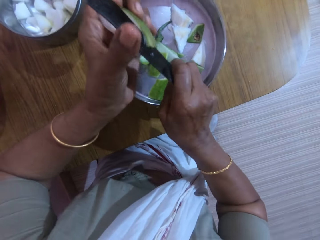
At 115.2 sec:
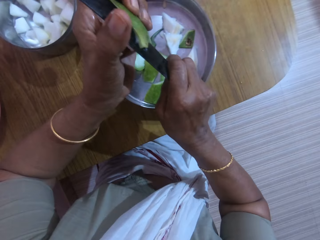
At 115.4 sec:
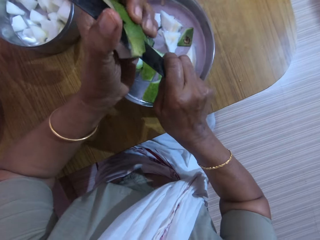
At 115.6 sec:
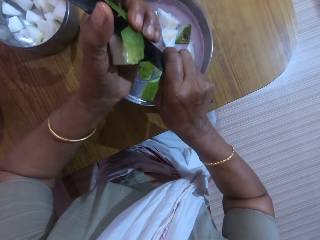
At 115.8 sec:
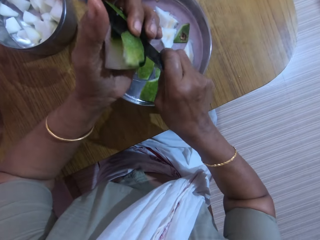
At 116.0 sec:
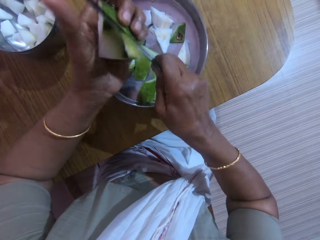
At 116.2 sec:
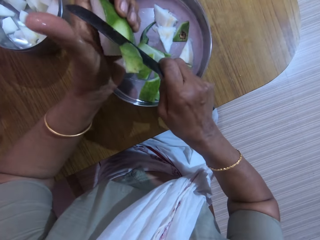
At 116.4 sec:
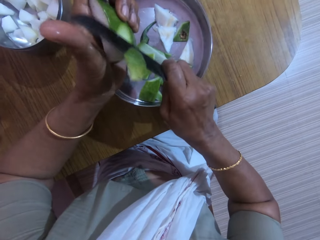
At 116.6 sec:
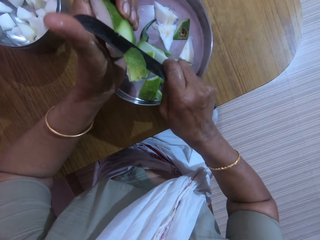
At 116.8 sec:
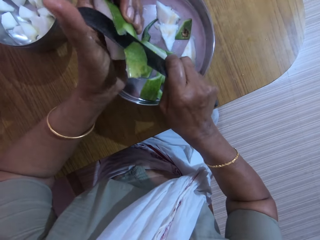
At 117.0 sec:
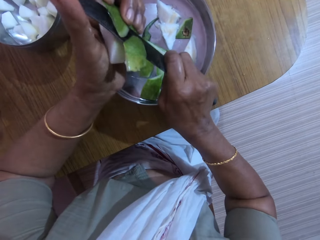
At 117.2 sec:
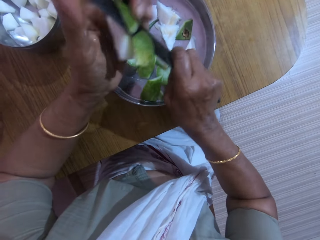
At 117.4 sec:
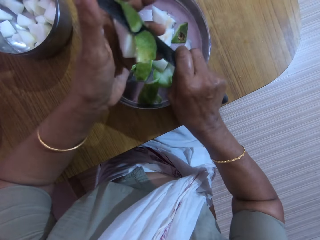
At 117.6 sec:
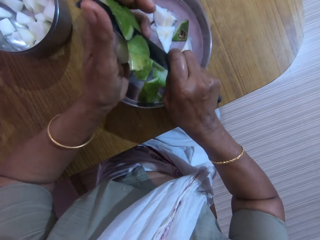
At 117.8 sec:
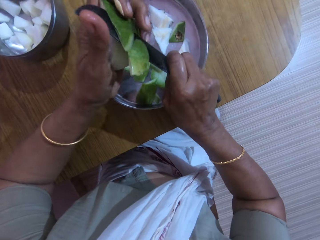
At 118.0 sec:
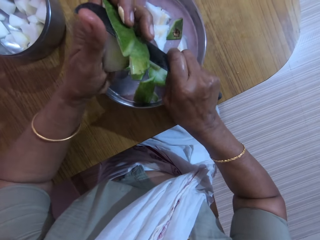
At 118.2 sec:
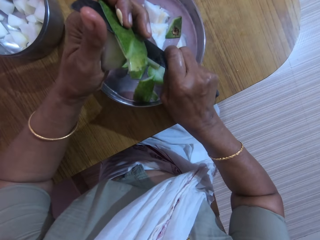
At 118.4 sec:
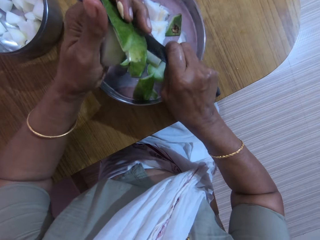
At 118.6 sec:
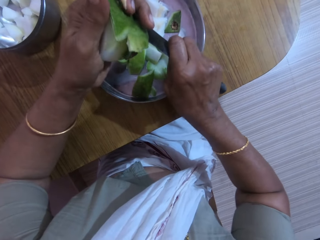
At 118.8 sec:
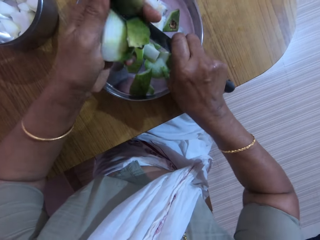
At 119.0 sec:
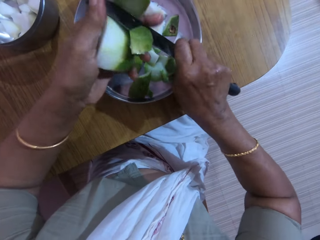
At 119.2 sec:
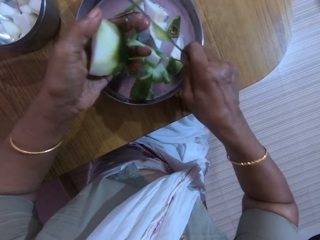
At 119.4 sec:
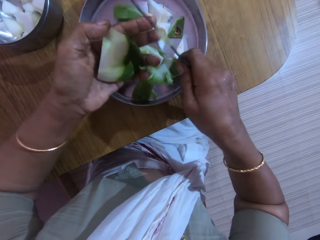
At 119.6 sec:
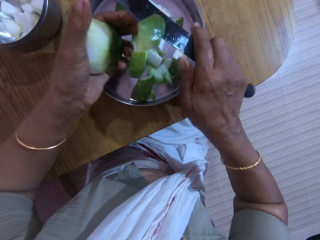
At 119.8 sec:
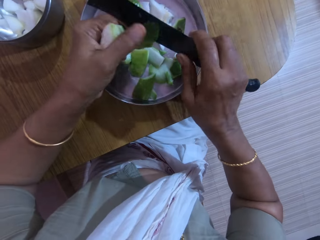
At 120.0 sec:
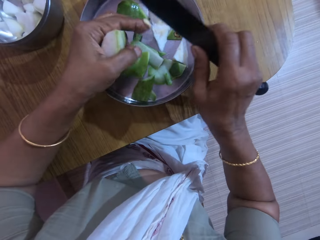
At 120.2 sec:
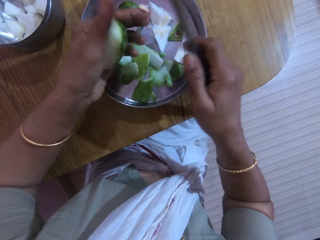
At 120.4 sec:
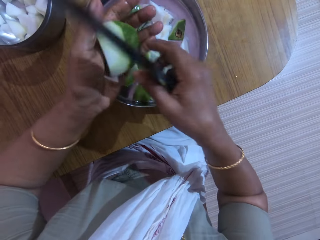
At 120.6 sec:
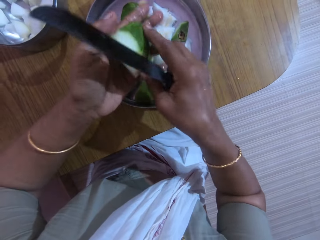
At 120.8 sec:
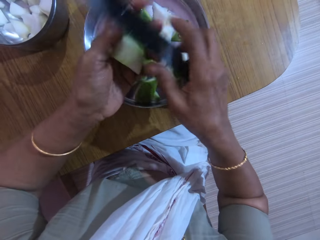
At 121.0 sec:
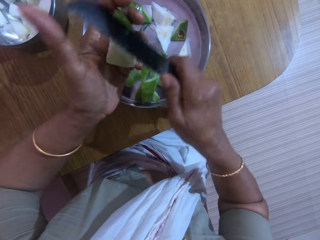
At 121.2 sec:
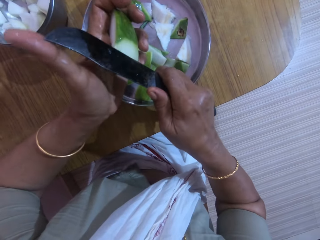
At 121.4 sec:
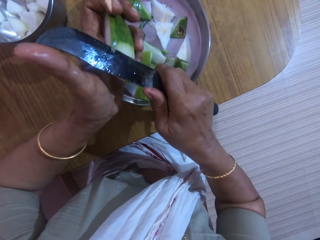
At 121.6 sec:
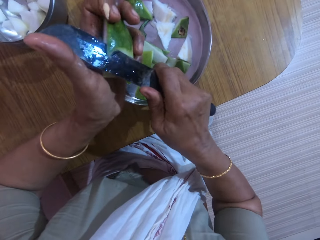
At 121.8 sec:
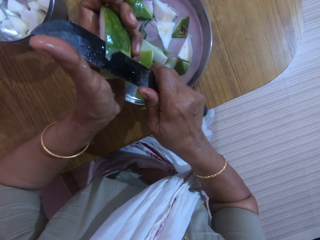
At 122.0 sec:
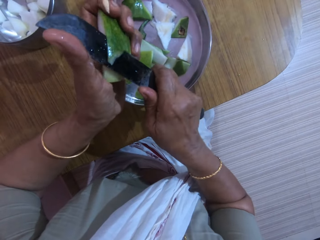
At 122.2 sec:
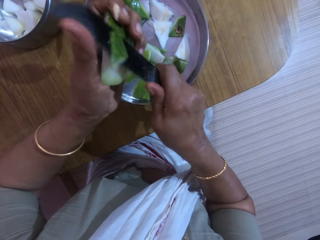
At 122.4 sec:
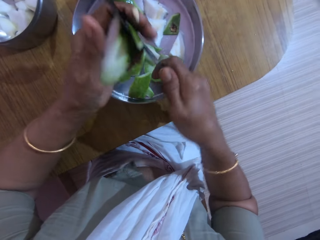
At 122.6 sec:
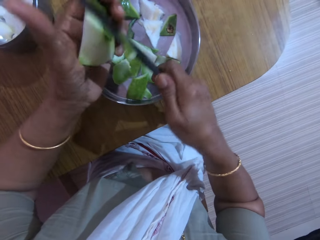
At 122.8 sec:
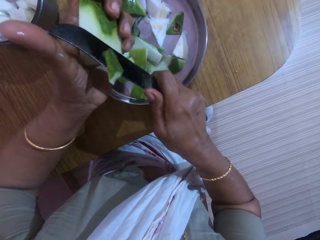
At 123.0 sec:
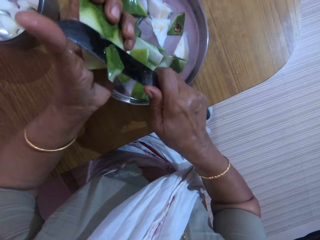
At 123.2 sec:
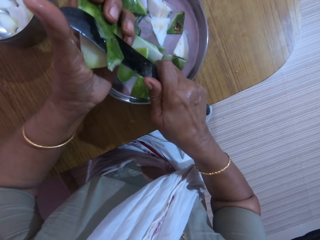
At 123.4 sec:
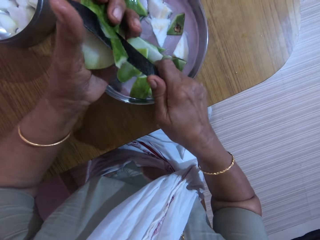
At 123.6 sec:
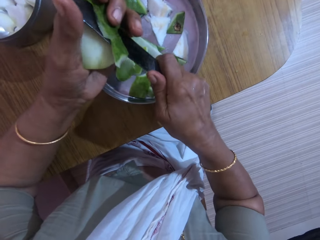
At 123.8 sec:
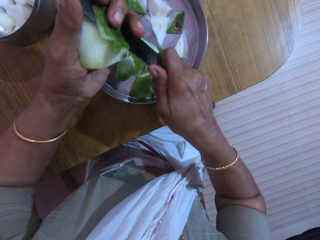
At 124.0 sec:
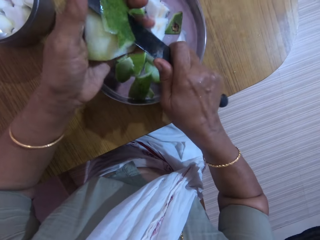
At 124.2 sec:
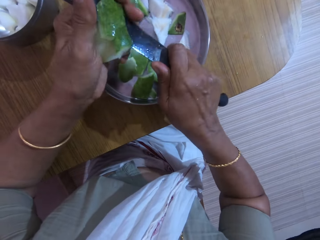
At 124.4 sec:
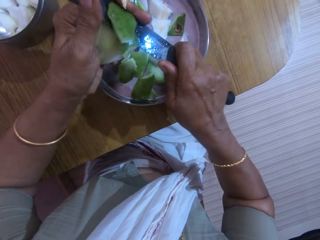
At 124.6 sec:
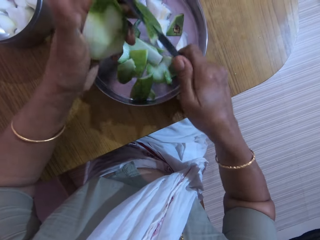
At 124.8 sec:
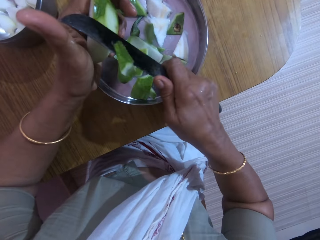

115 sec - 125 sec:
The camera wearer slices off the back of the unripe pawpaw in her left hand with the knife in her right hand. She removes a peel from the knife in her right hand with her left hand. She turns the unripe pawpaw in her left hand with her right hand. She slices off the back of the unripe pawpaw in her left hand with the knife in her right hand.

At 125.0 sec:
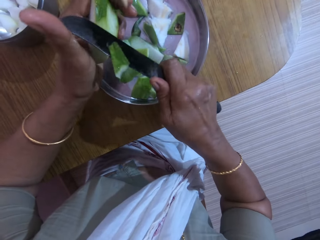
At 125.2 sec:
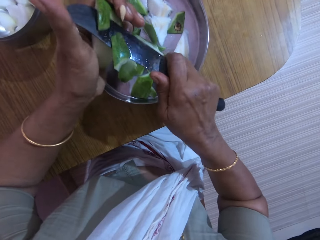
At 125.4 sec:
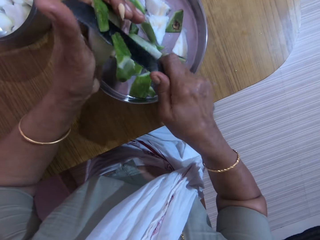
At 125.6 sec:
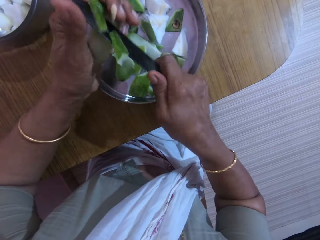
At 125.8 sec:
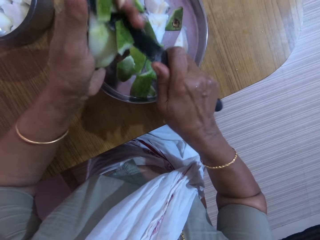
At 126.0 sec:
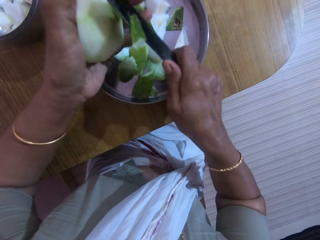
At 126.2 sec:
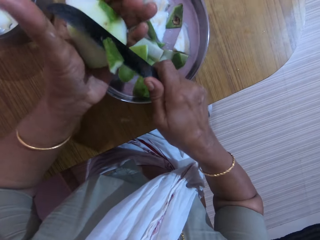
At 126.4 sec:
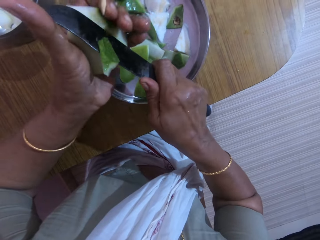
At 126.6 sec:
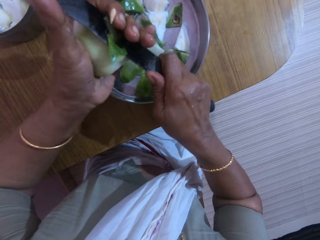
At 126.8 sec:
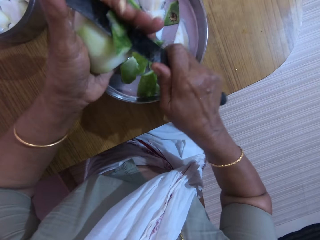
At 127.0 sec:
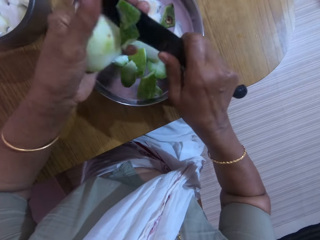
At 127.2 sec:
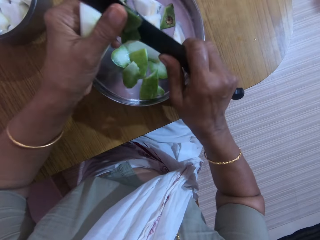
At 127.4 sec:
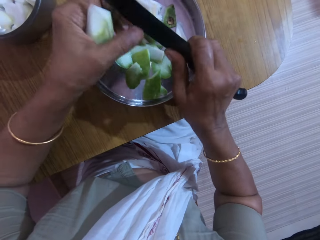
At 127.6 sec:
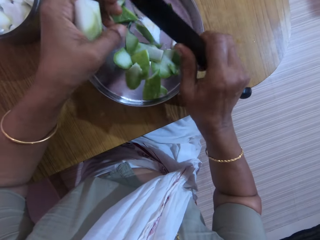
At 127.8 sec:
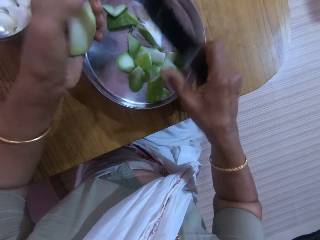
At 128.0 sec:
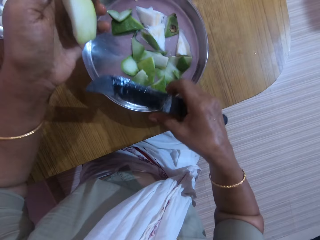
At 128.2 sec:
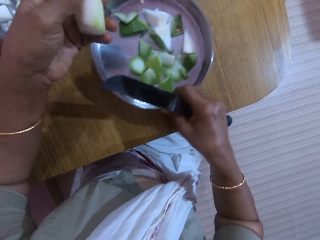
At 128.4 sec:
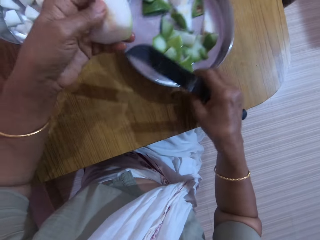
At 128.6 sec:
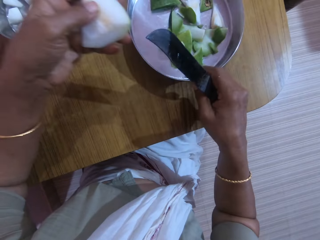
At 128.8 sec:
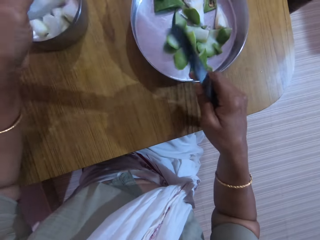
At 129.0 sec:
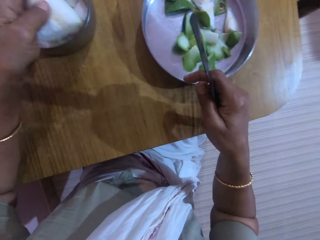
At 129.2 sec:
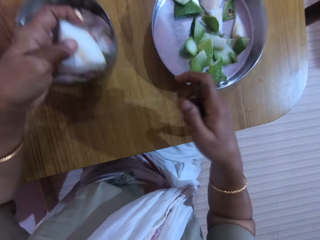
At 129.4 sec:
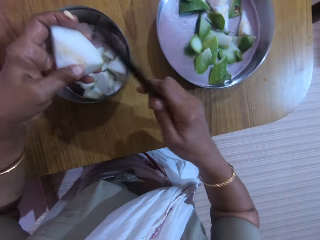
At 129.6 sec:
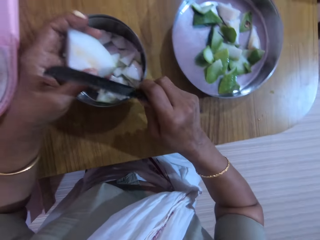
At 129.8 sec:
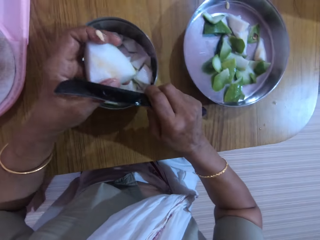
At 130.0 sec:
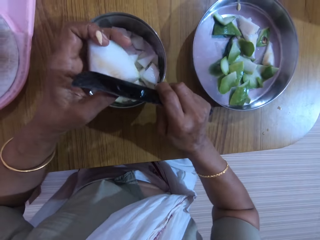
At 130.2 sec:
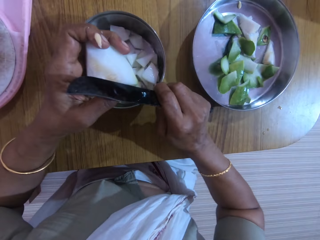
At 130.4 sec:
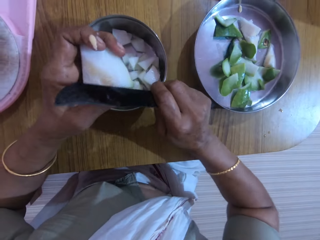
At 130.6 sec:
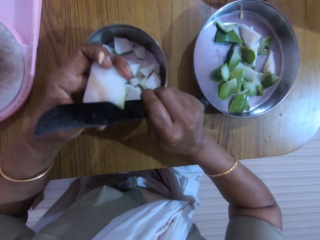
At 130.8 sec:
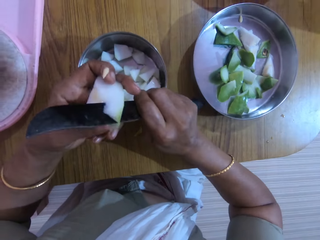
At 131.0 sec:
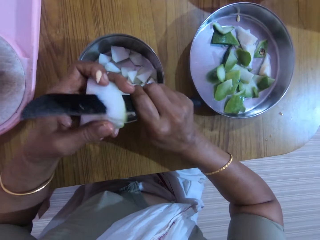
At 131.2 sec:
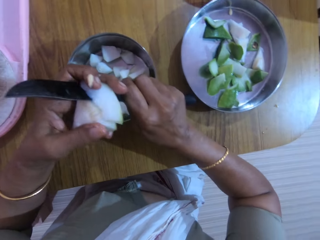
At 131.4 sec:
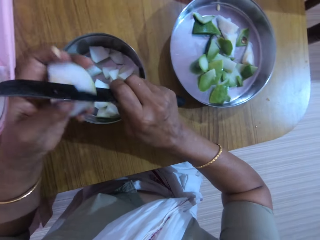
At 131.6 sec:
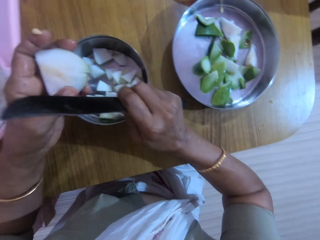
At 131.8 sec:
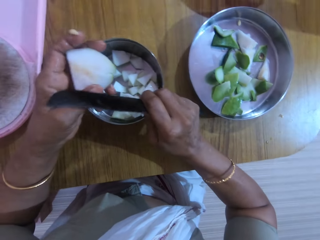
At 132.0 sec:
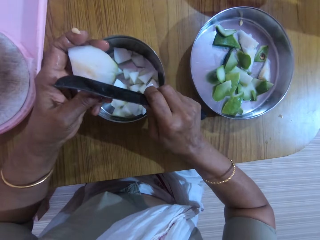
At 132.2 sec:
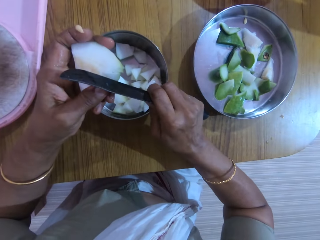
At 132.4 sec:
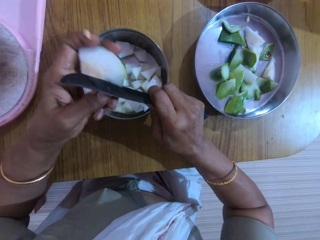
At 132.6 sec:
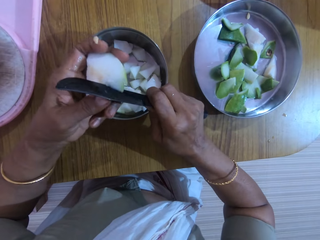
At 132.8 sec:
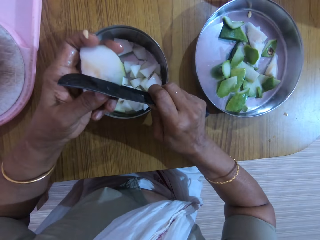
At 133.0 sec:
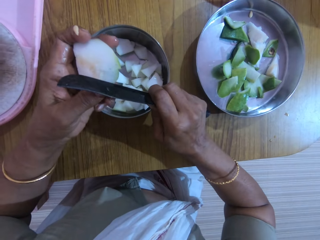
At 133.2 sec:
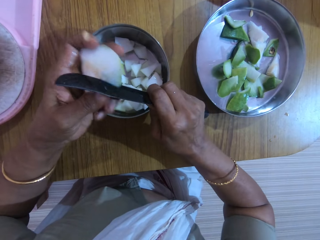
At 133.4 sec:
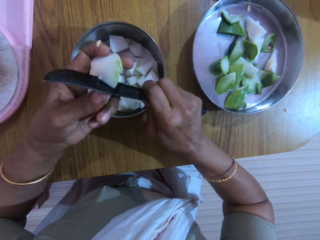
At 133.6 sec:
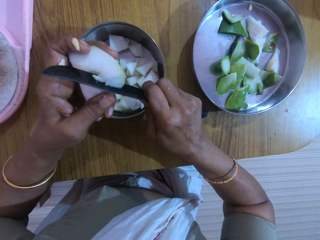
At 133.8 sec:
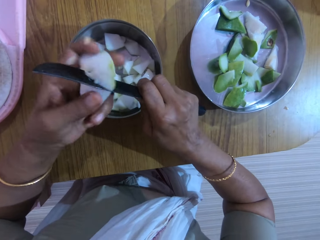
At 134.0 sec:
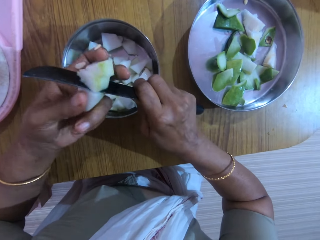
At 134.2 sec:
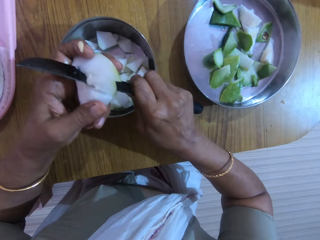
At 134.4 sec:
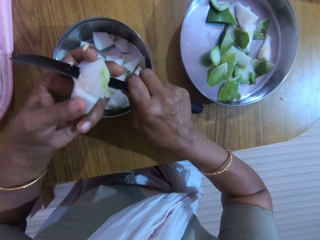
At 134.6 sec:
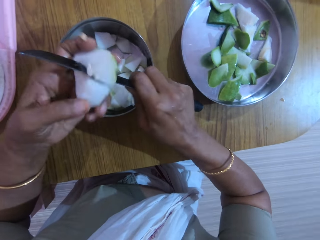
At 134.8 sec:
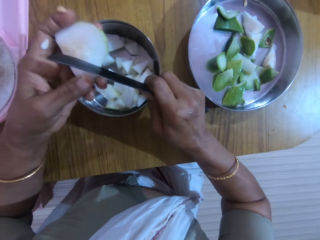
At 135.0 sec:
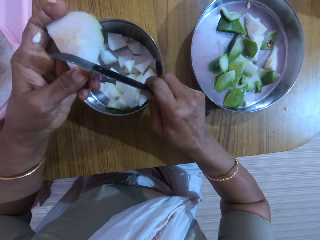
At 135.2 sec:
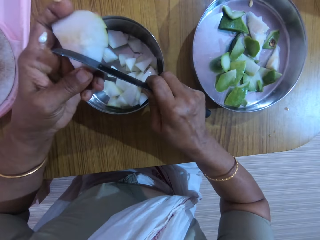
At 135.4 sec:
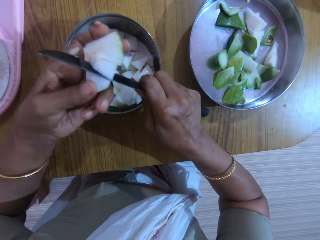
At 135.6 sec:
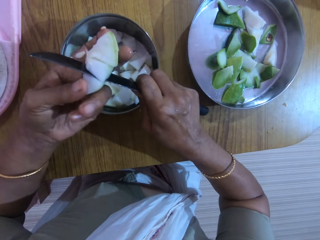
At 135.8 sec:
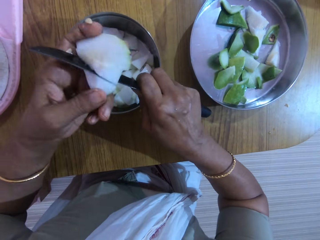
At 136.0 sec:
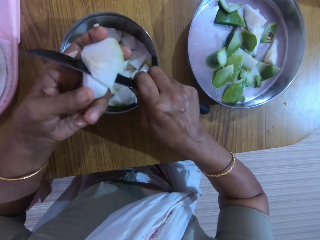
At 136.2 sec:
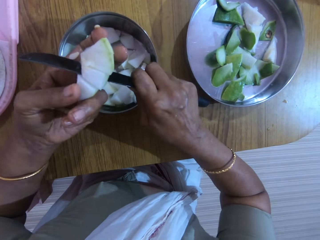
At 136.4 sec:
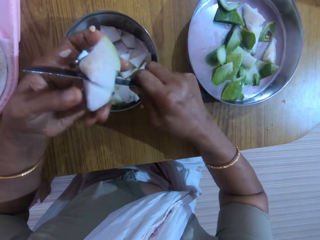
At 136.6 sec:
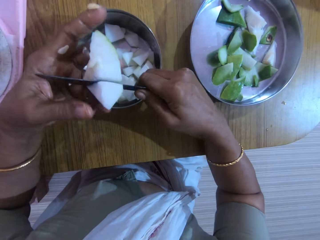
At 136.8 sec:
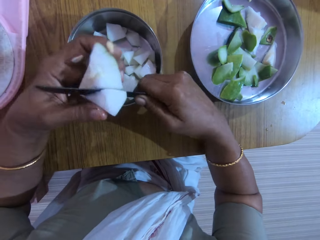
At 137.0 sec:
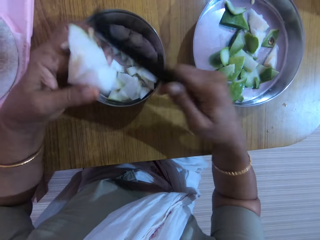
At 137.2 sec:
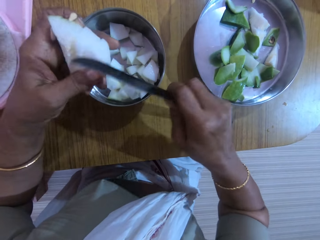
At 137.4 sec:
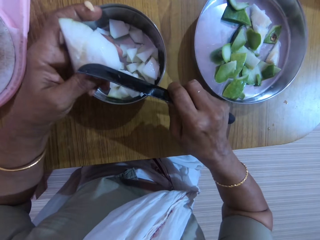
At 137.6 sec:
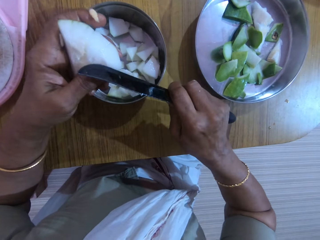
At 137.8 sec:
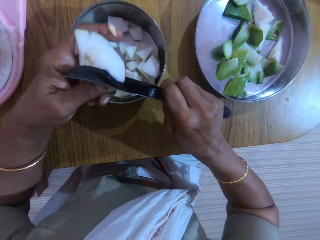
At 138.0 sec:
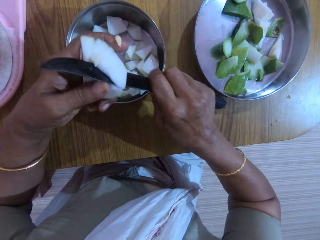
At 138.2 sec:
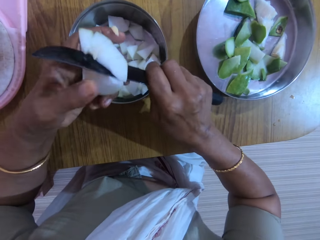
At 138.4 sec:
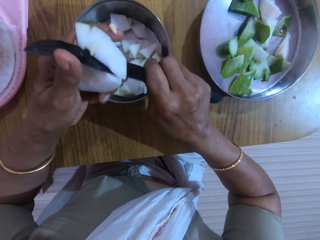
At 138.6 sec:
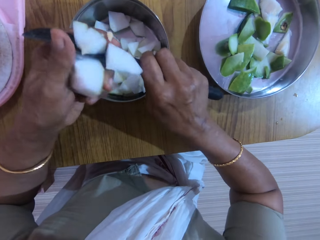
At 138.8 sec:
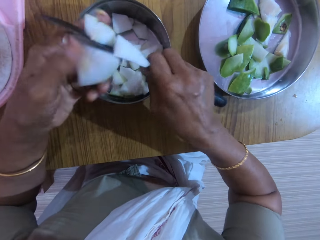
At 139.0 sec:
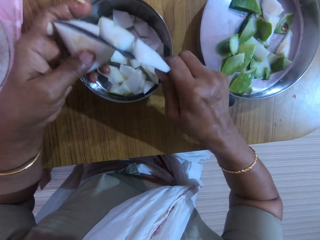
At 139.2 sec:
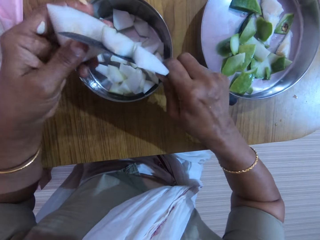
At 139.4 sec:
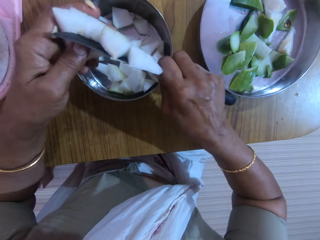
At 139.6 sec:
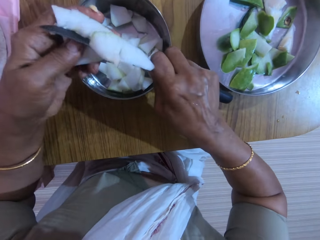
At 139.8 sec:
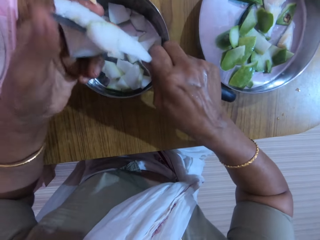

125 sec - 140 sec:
The camera wearer removes a peel from the knife in her right hand with her left hand. She moves the tray on the table with her right hand. She moves the bowl on the table with her left hand. She slices a piece of unripe pawpaw in her left hand into the bowl with the knife in her right hand.
